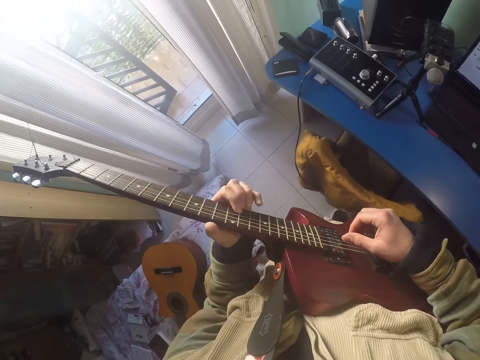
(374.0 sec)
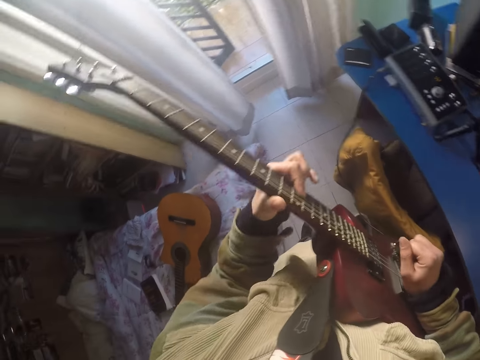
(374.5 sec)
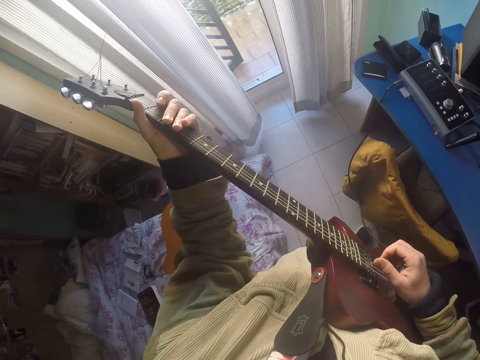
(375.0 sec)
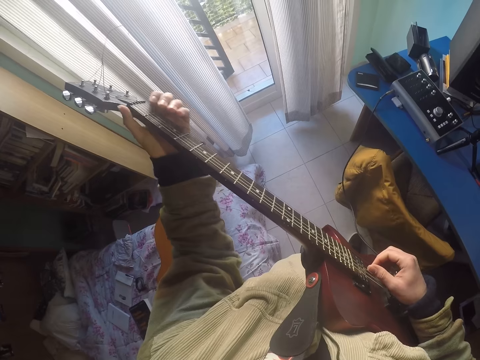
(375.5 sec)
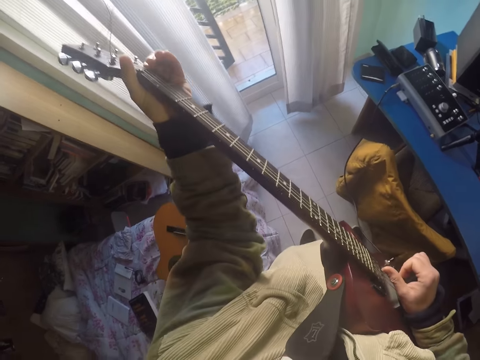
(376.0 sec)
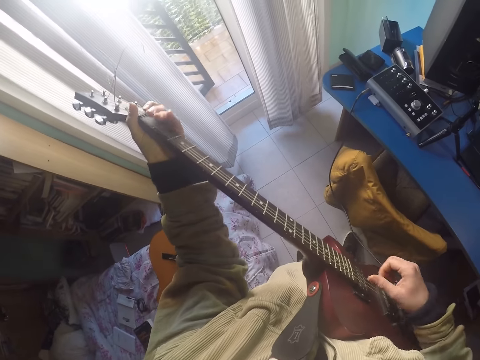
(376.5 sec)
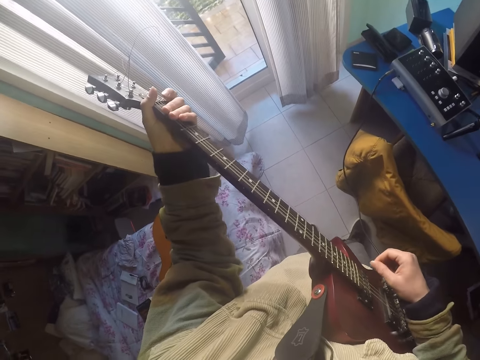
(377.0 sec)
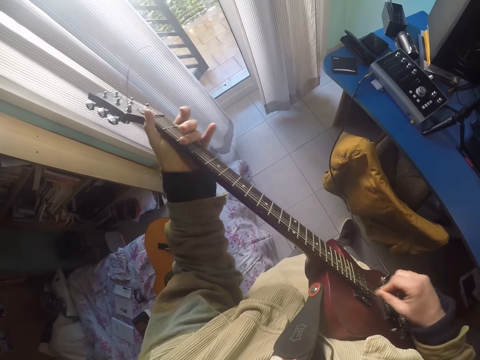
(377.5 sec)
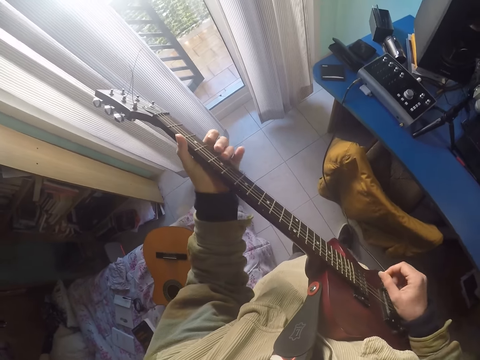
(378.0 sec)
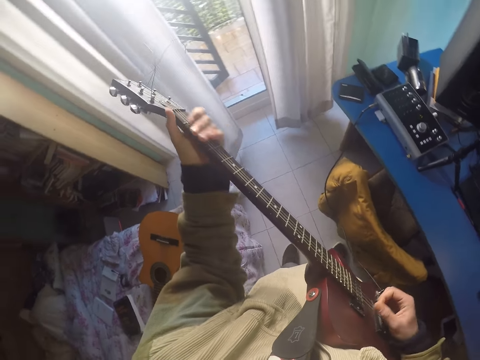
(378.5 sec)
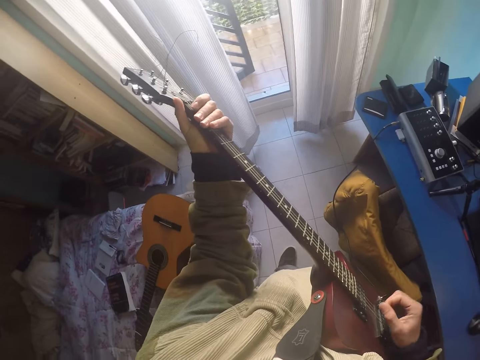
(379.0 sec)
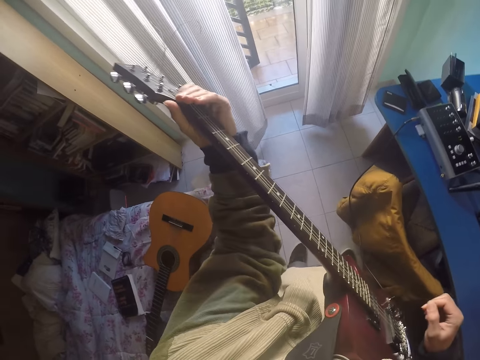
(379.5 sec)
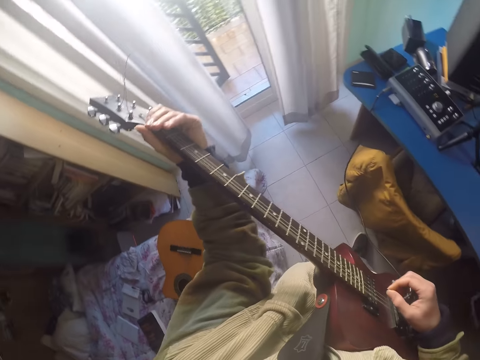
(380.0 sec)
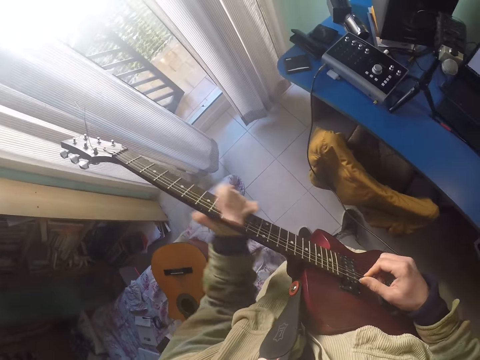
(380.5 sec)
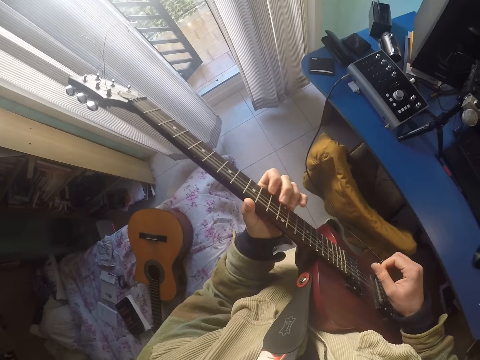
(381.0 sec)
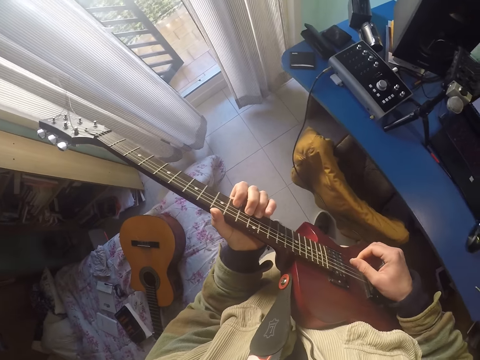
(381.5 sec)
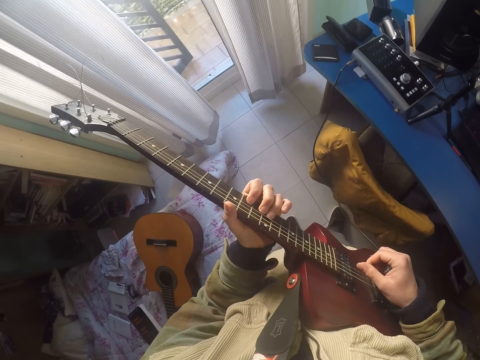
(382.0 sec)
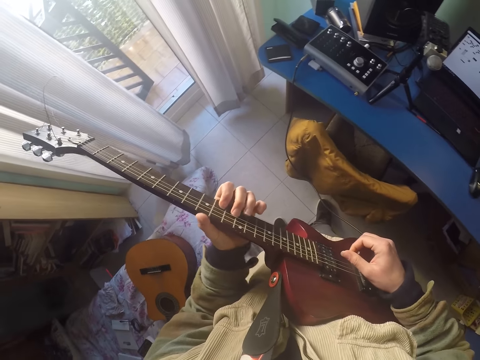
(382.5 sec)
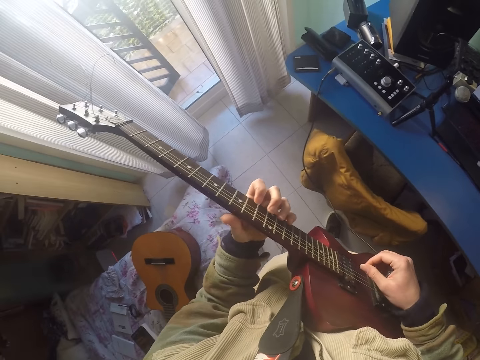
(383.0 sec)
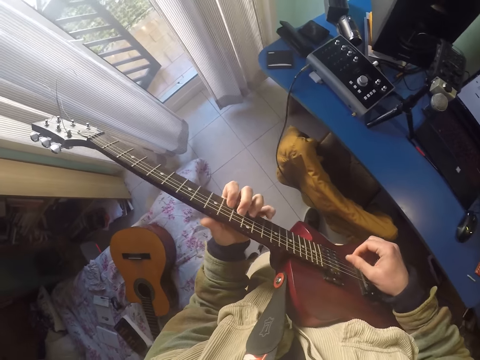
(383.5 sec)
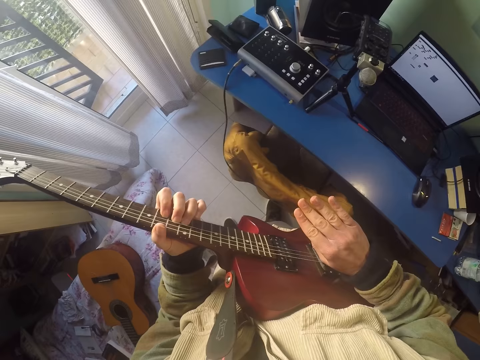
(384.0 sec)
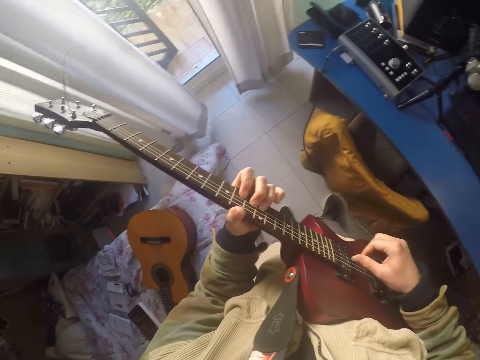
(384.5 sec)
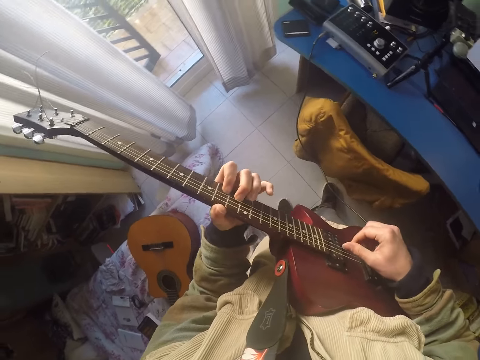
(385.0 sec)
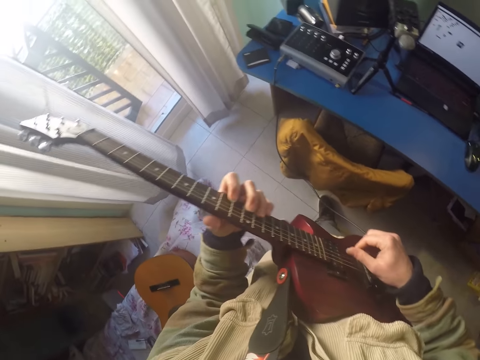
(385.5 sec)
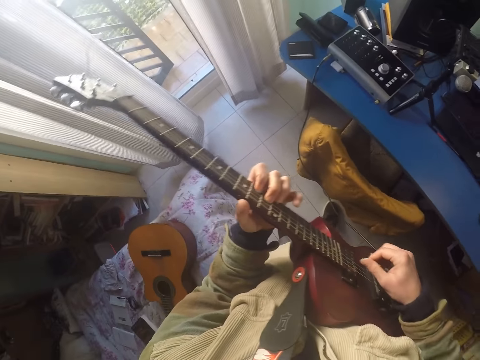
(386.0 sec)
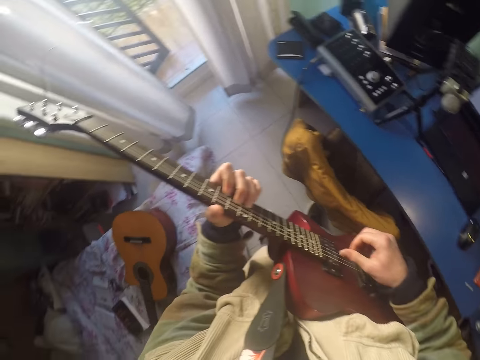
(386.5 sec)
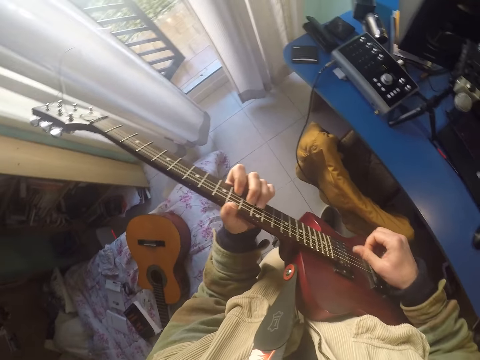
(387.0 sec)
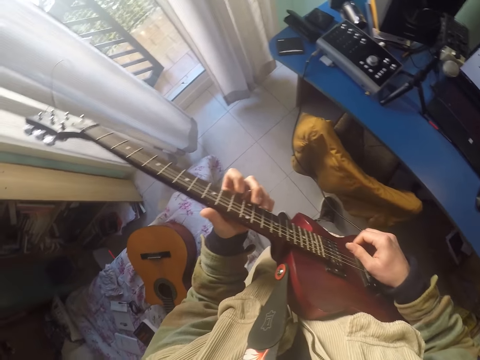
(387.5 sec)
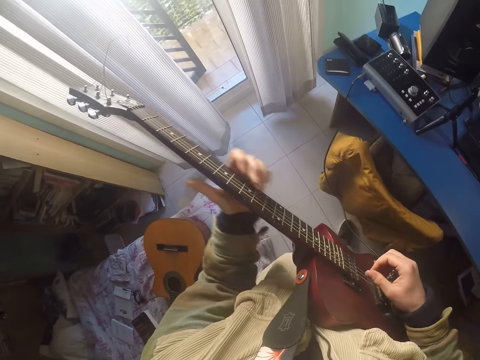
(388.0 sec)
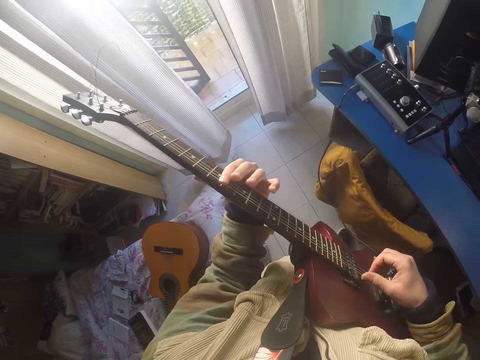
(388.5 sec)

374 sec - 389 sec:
The camera wearer clicks the string.

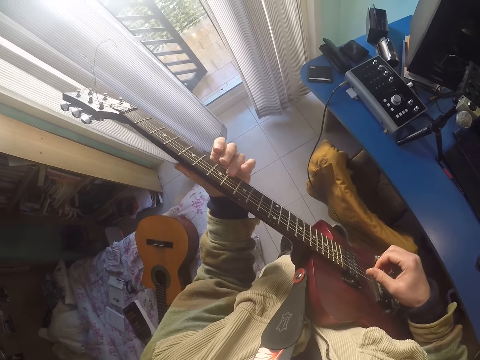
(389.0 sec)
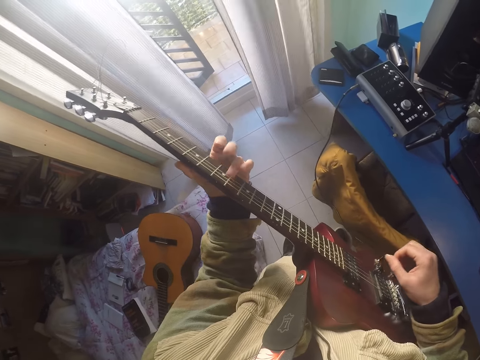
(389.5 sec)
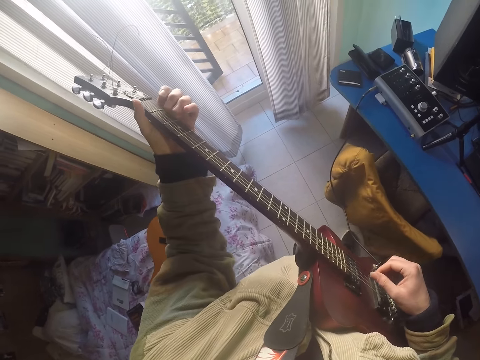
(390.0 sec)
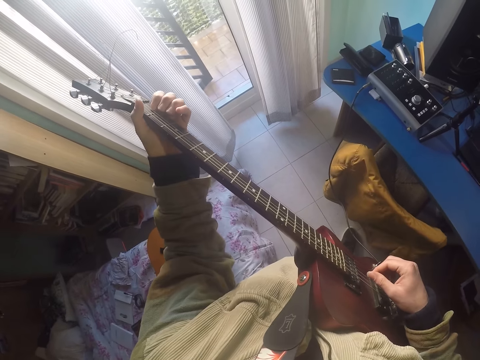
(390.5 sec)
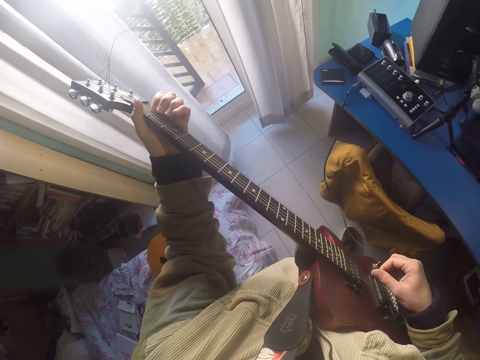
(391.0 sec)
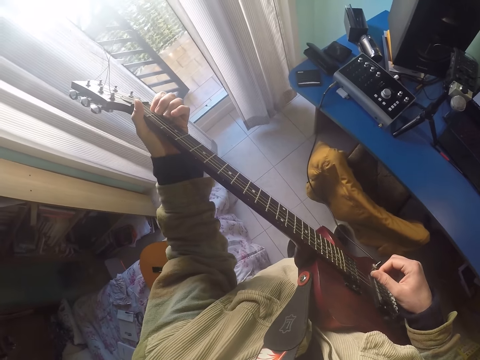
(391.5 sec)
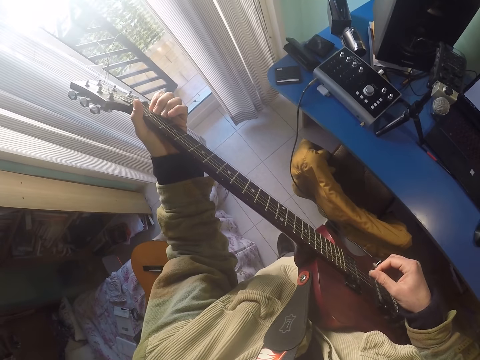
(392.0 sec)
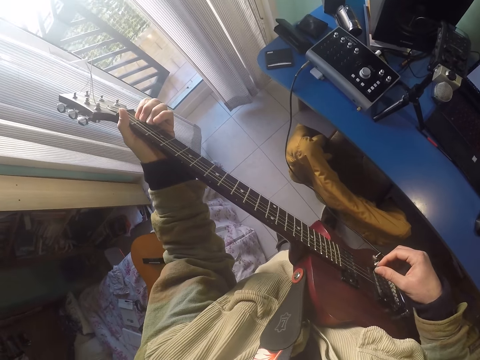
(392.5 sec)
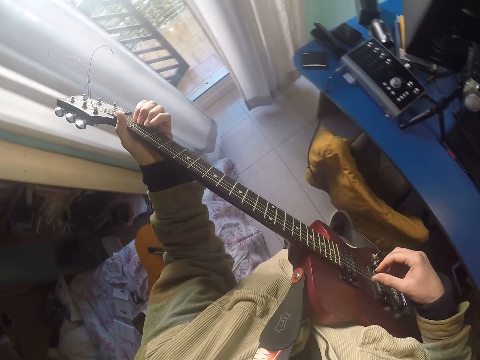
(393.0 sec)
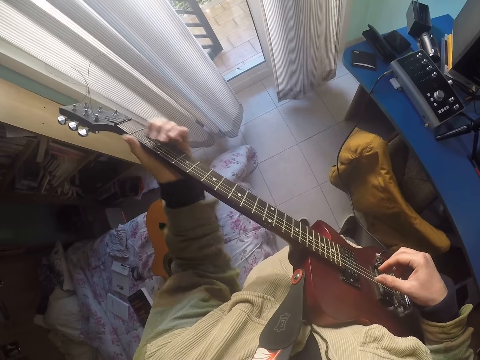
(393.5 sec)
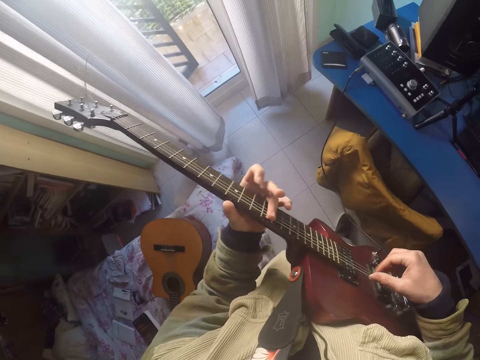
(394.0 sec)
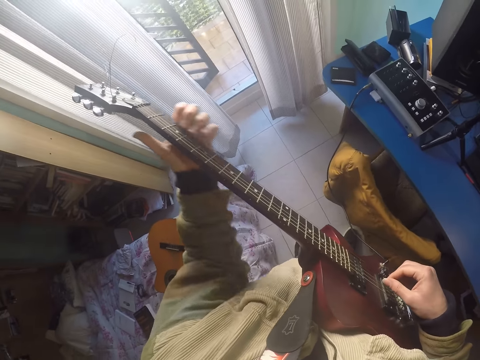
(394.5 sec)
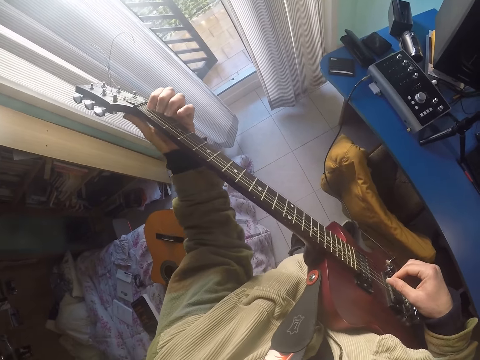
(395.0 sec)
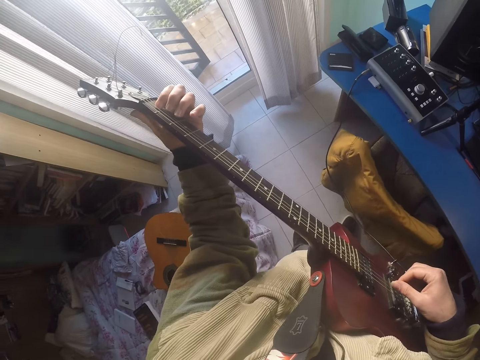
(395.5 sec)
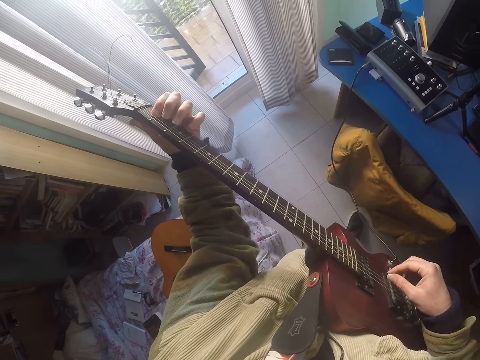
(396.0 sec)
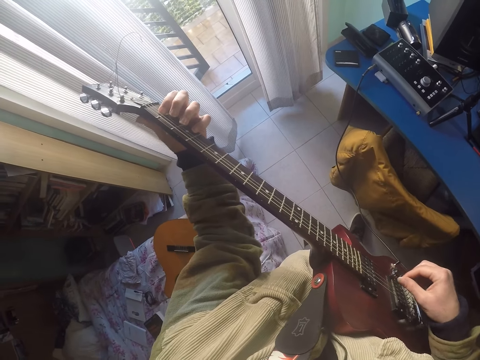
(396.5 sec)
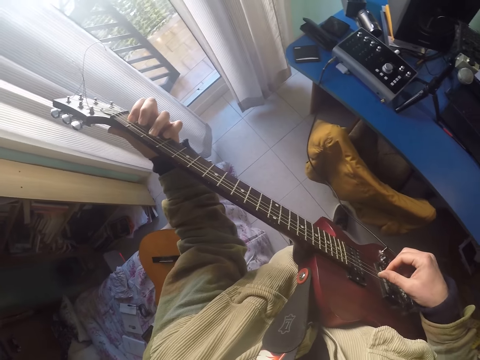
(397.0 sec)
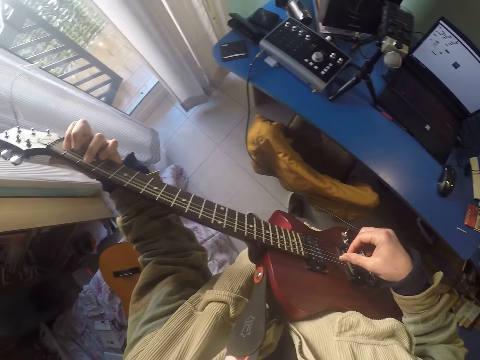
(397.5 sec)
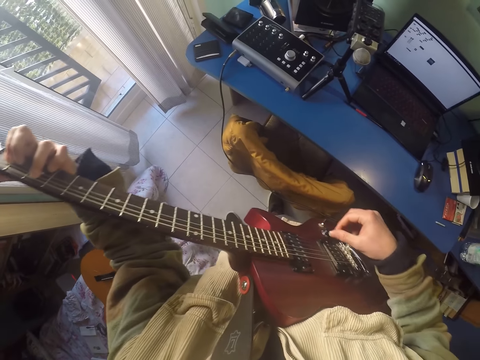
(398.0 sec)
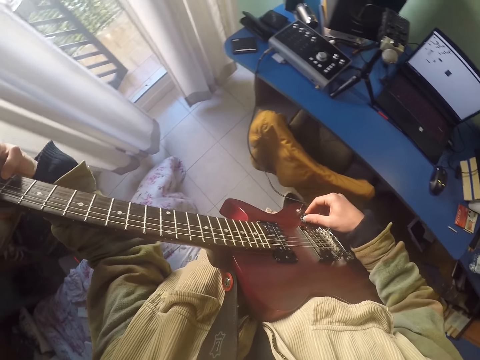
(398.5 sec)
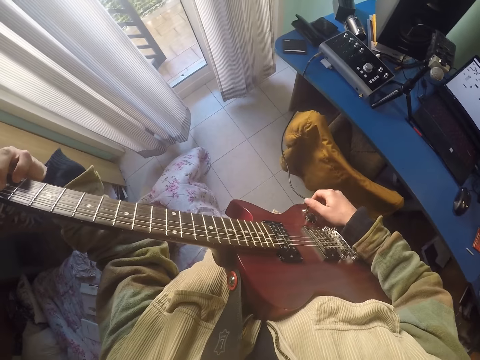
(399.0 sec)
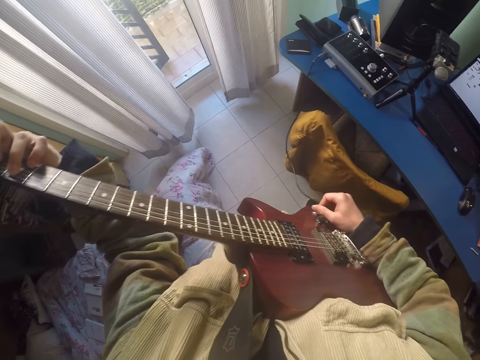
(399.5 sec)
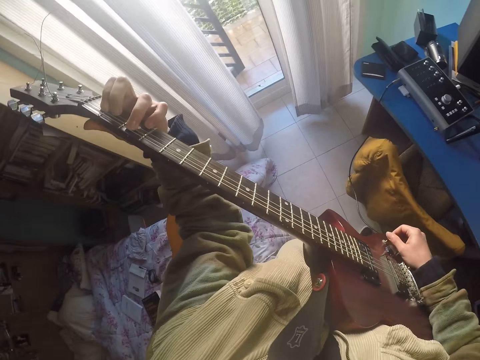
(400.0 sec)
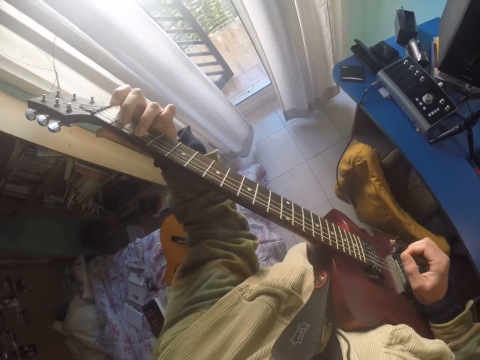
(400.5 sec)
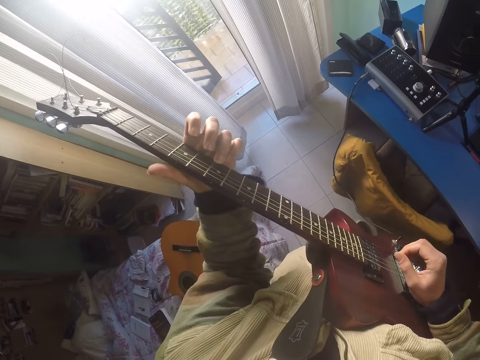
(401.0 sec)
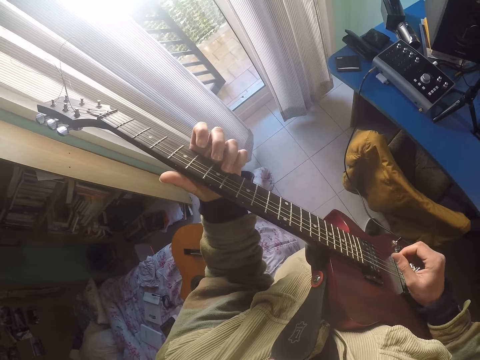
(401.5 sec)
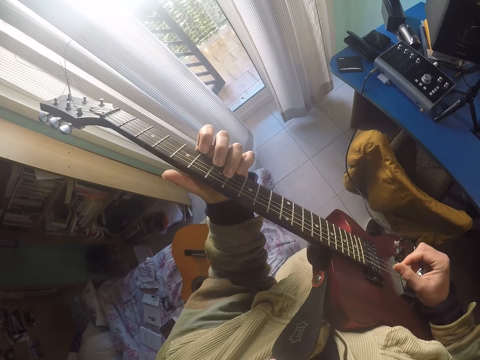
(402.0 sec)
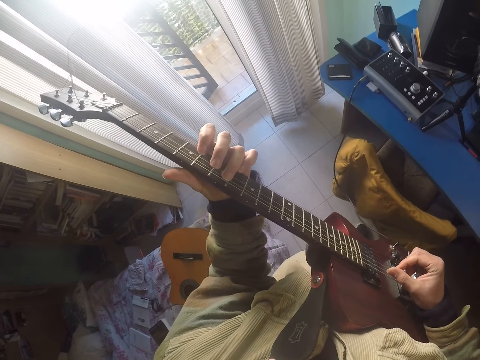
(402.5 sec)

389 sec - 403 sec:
The camera wearer adjusts the bridge pins.
